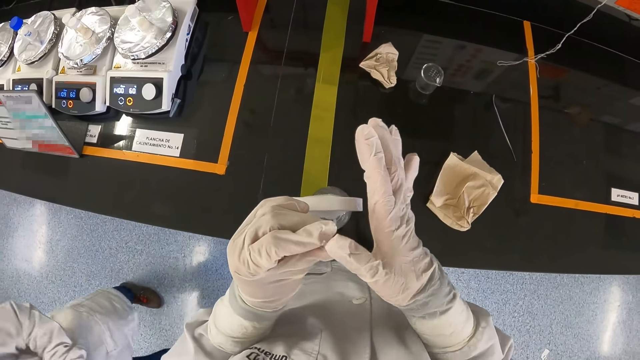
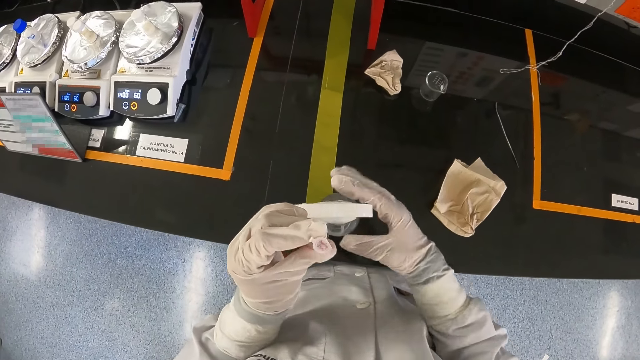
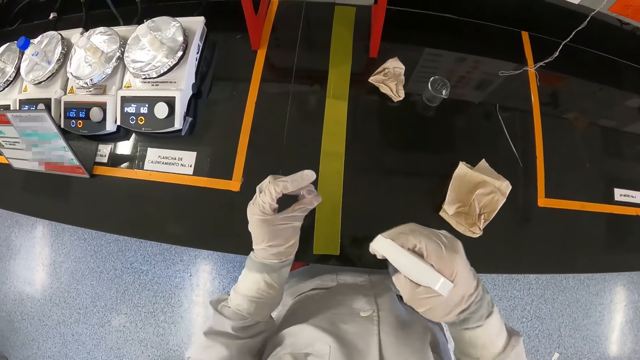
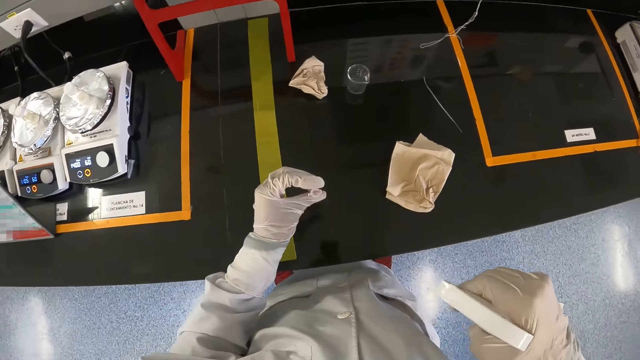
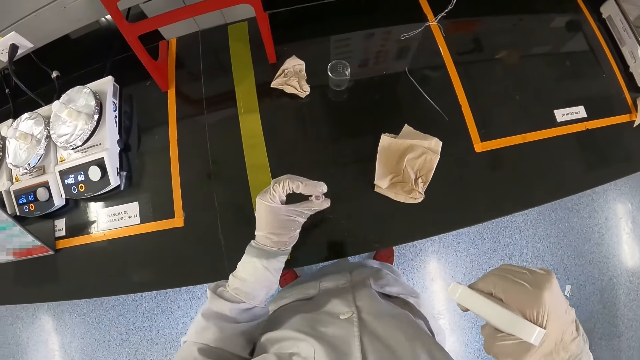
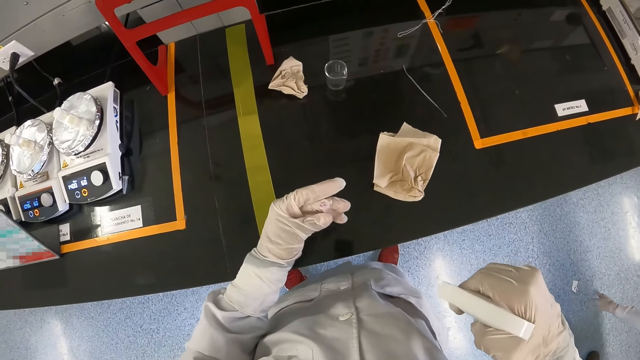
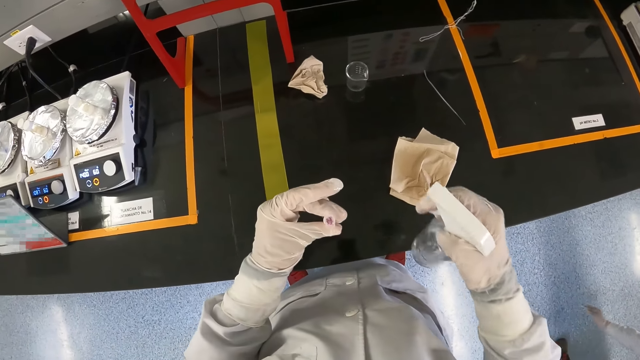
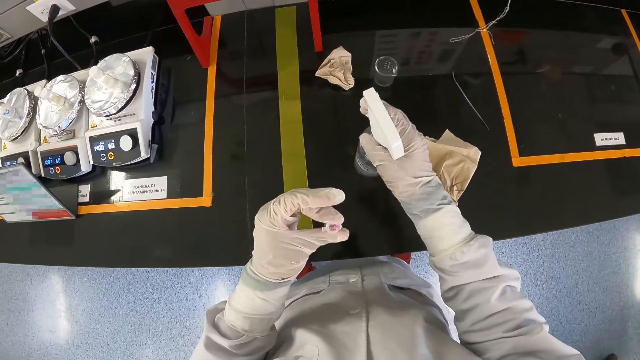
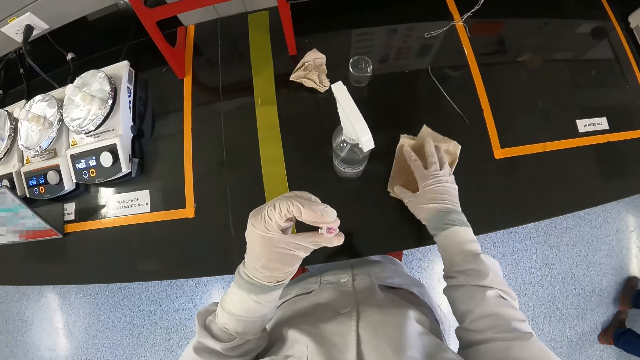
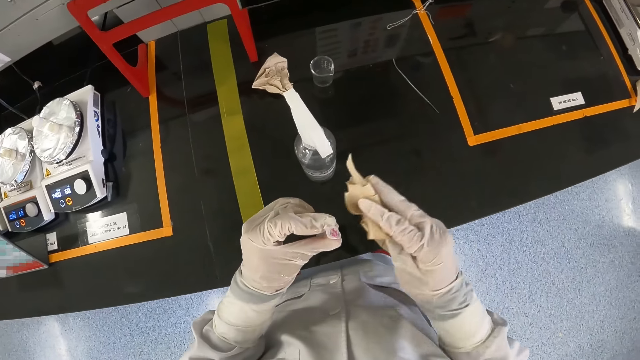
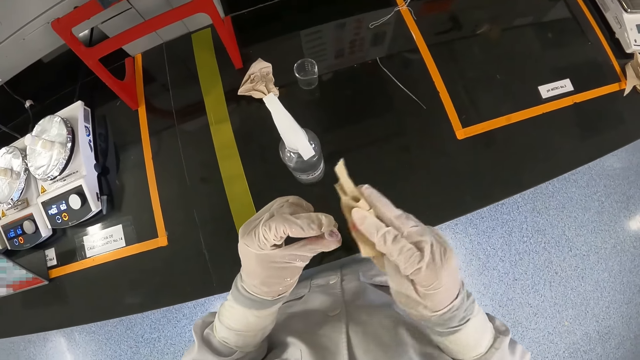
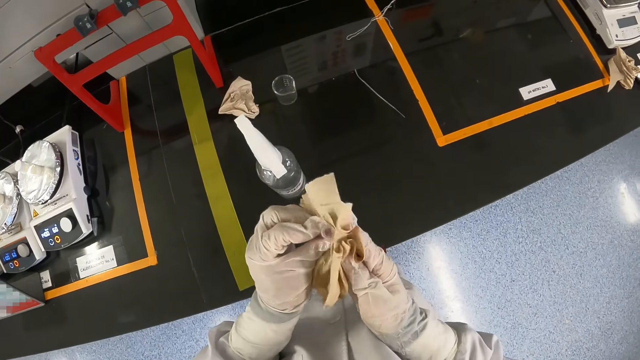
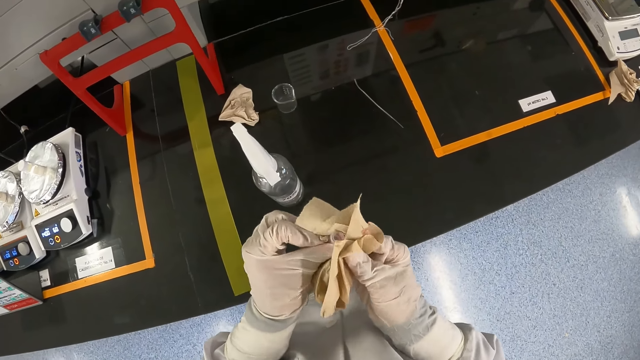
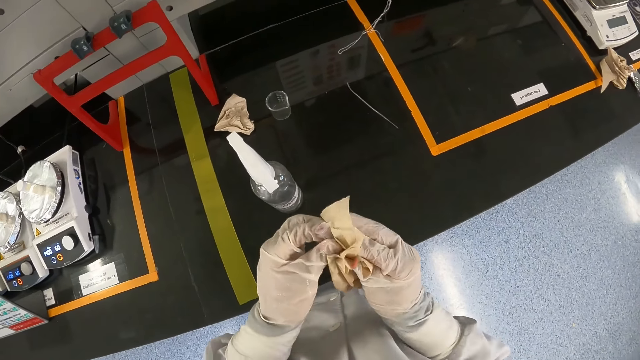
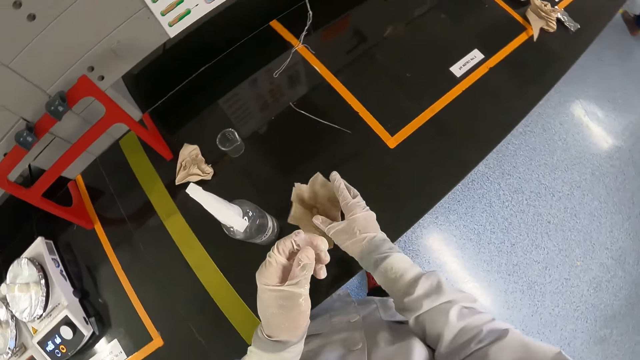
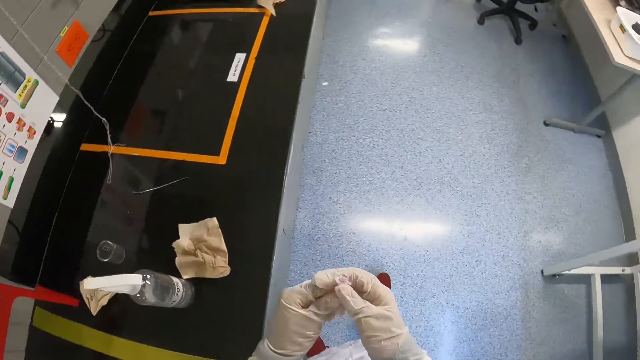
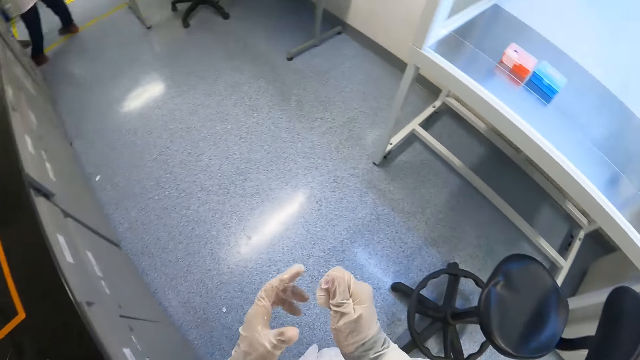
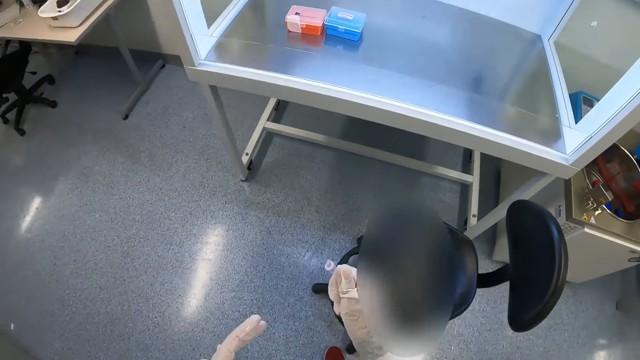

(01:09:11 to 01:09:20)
The woman walks past the camera wearer. The camera wearer carries the sanitizer from the cabinet with his gloved right hand. He sanitizes the specimen container in his gloved left hand with the sanitizer in his gloved right hand. He drops the sanitizer on the cabinet with his gloved right hand. He picks up a piece of cloth from the cabinet with his gloved right hand. He cleans the specimen container in his gloved left hand with the piece of cloth in his gloved right hand. He drops the piece of cloth on the cabinet with his gloved right hand. He passes the specimen container in his gloved left hand to his gloved right hand.

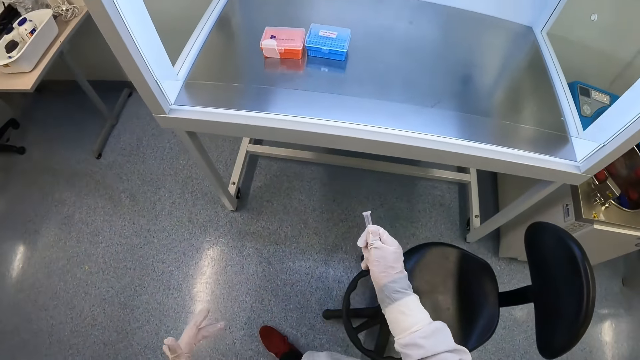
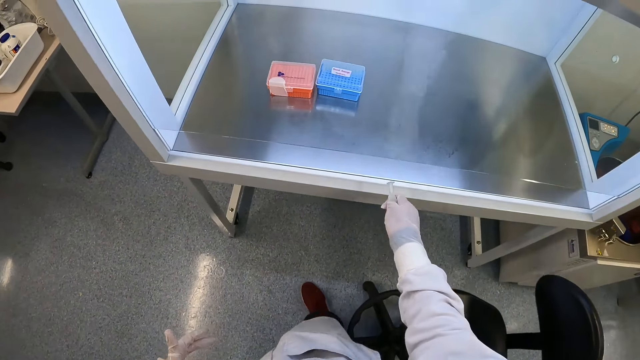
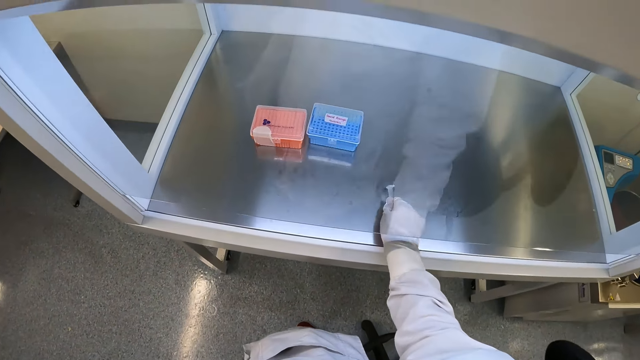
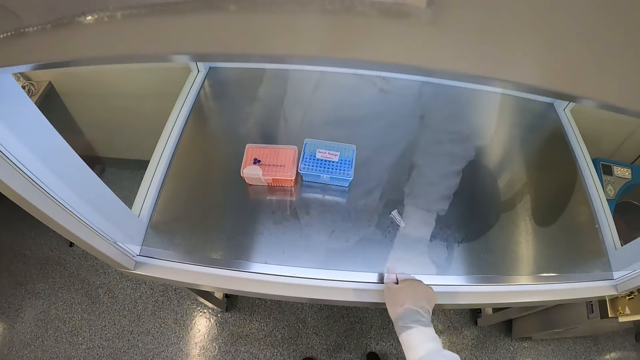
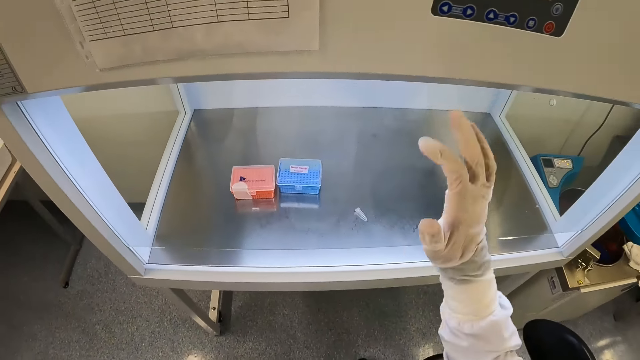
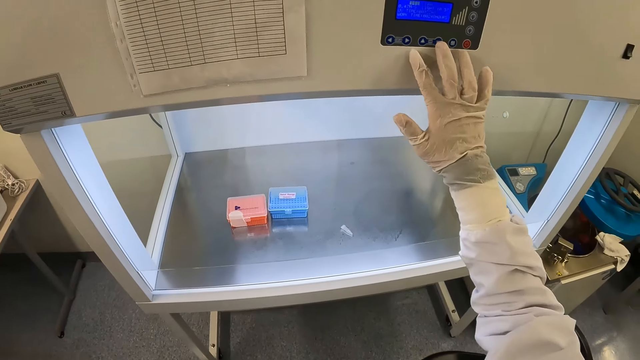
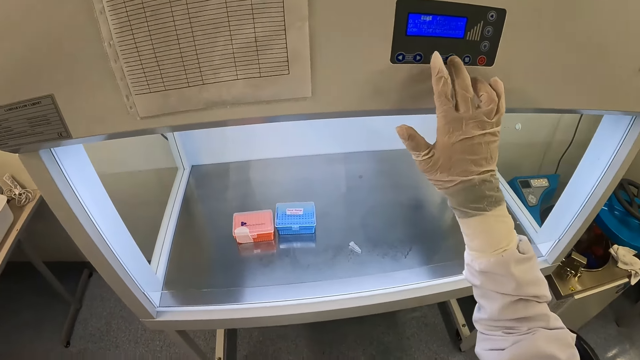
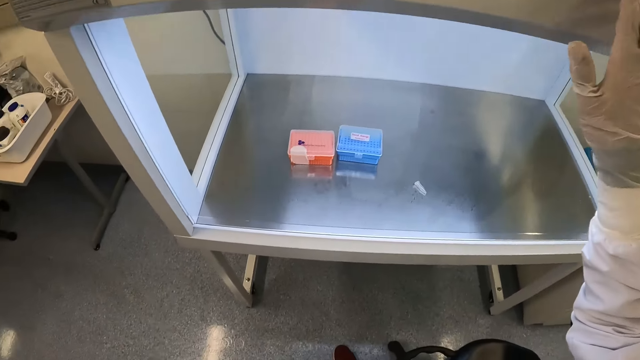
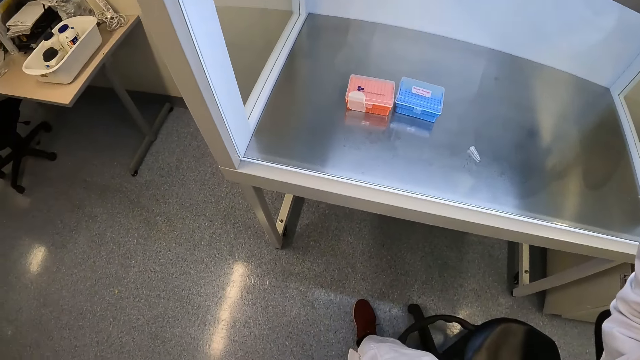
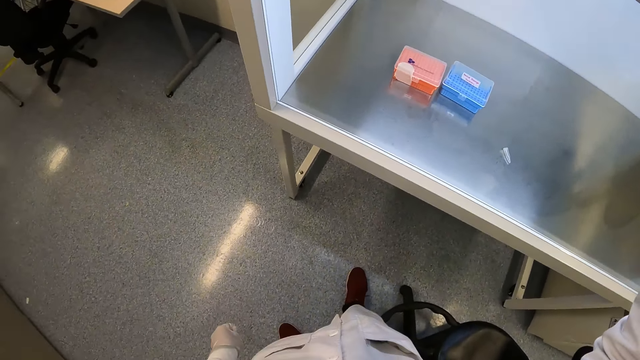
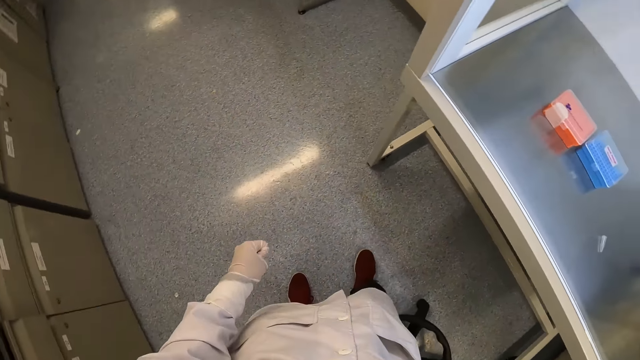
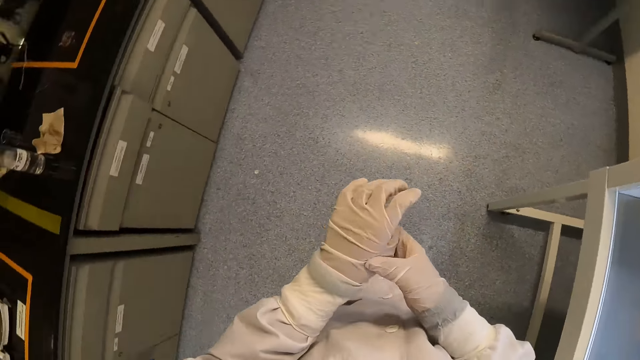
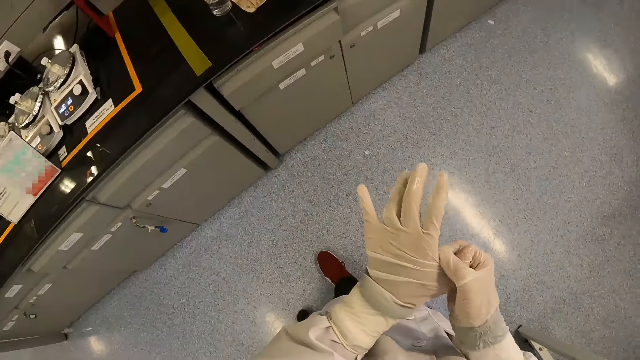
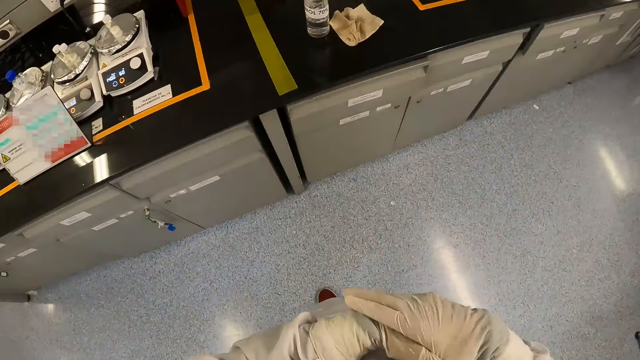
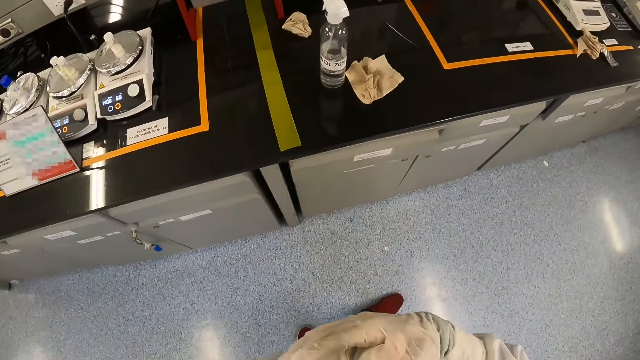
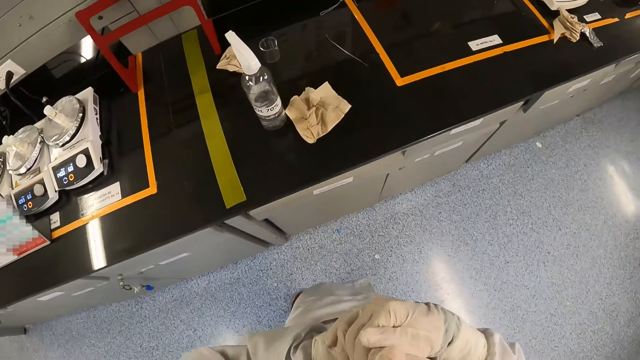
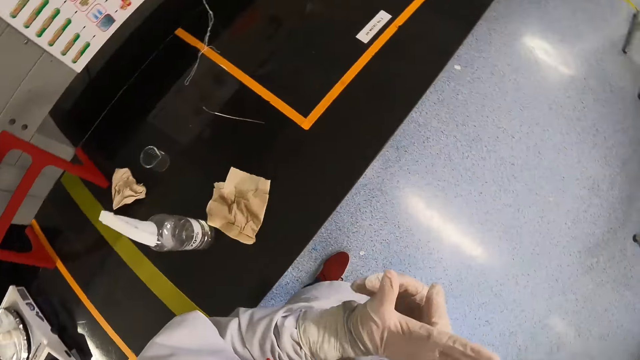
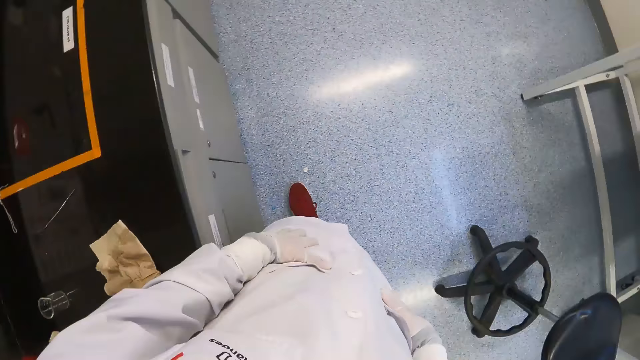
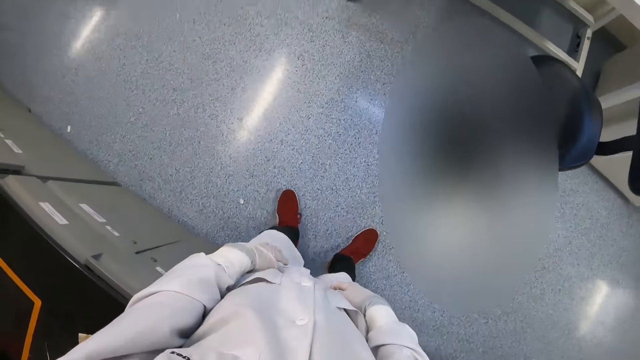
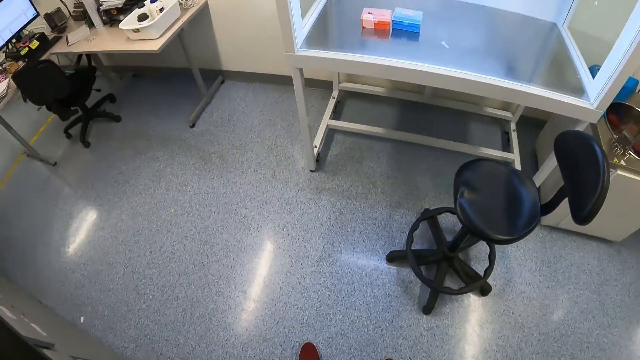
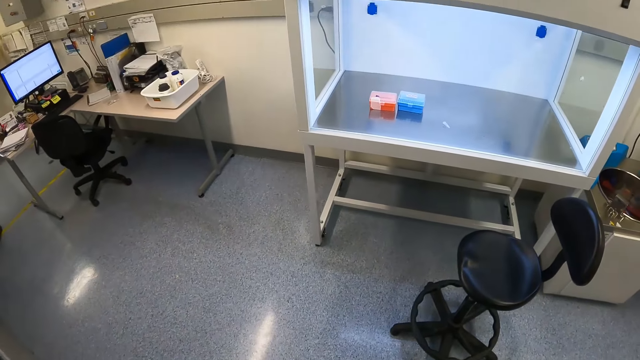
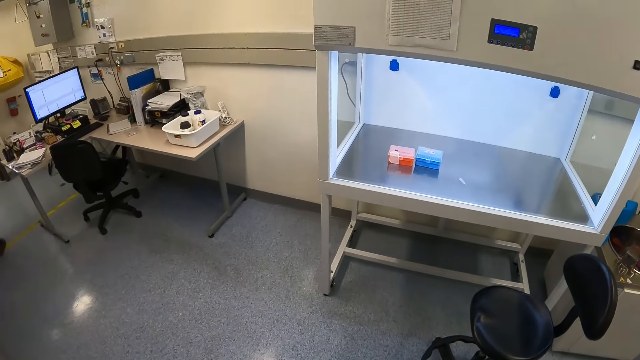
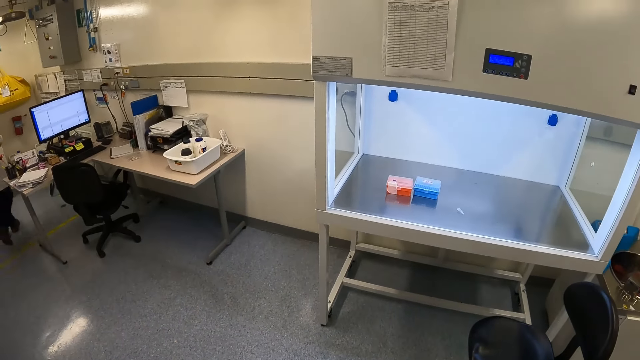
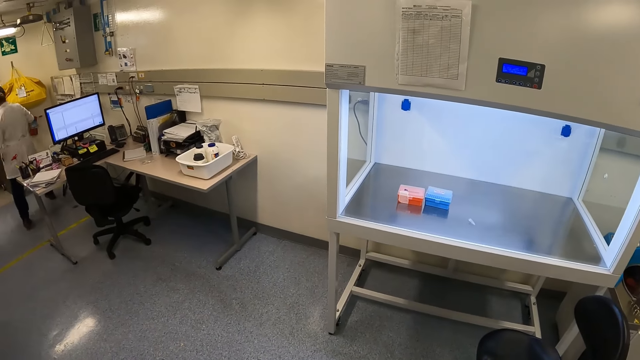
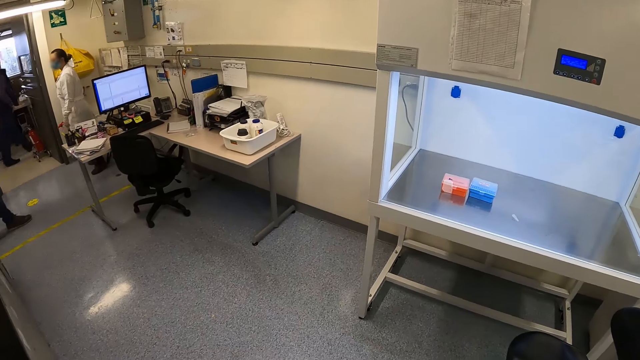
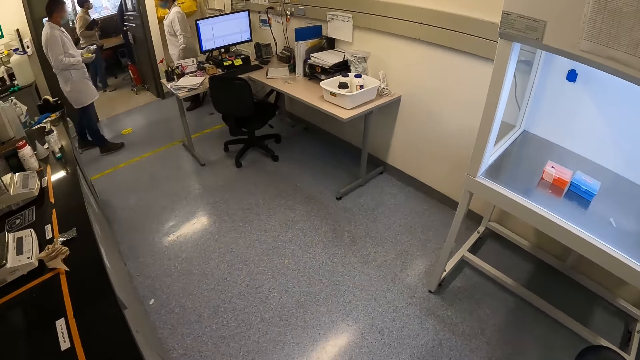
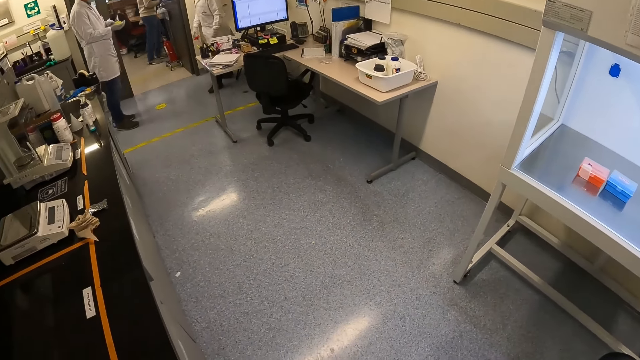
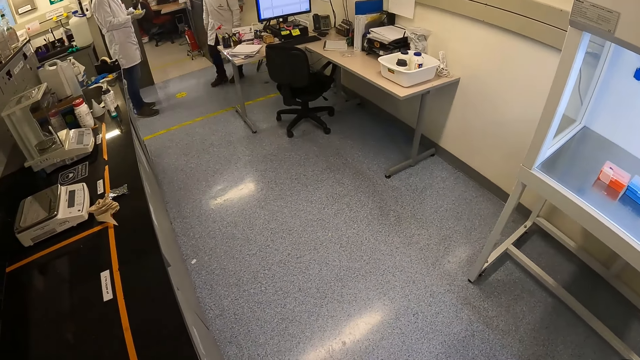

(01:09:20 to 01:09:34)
The camera wearer drops the specimen container on a glass table with his gloved right hand. He operates the autoclave with his gloved right hand. He presses a button. He rubs his gloved hands together. He cleans his gloved hands on his lab coat. He touches his pockets.
